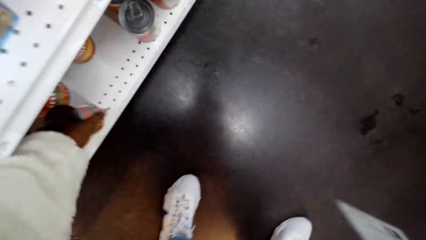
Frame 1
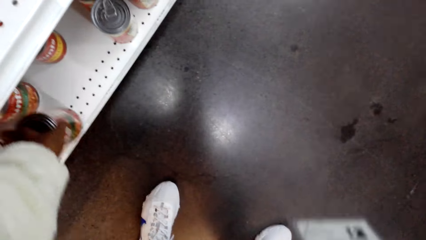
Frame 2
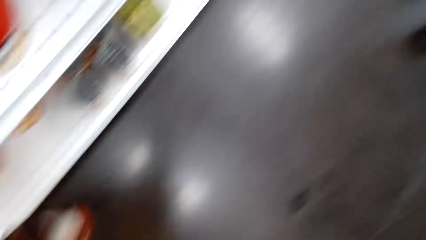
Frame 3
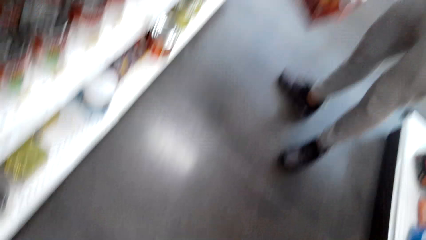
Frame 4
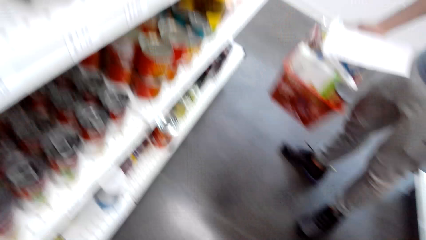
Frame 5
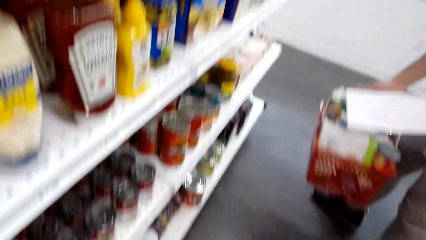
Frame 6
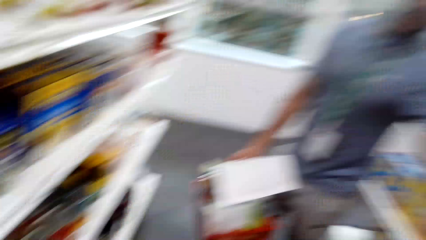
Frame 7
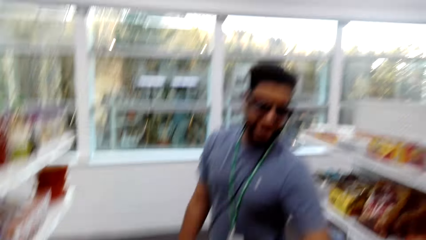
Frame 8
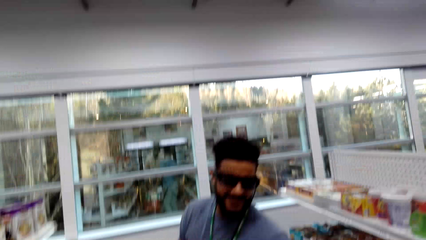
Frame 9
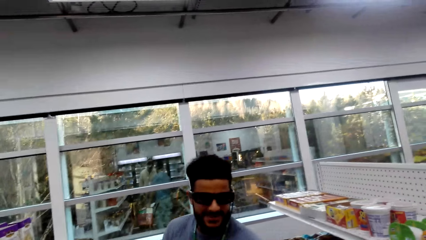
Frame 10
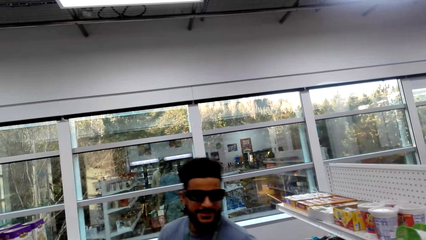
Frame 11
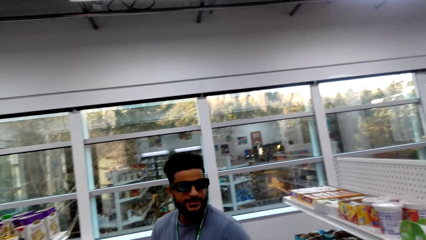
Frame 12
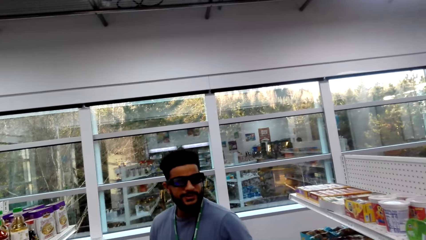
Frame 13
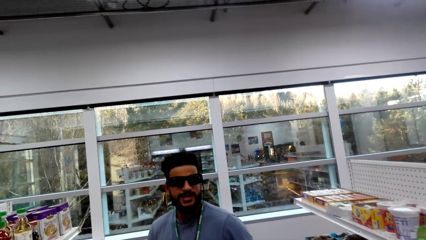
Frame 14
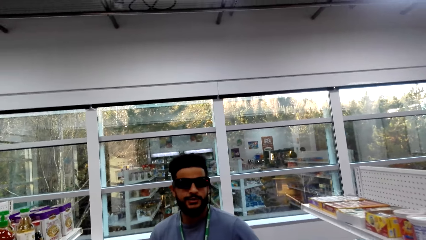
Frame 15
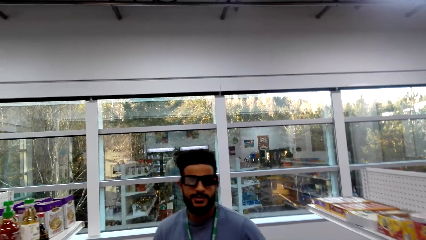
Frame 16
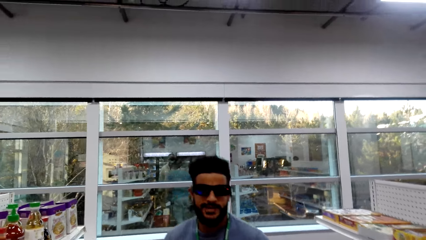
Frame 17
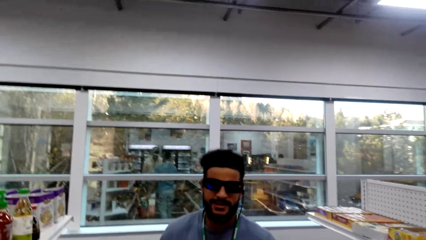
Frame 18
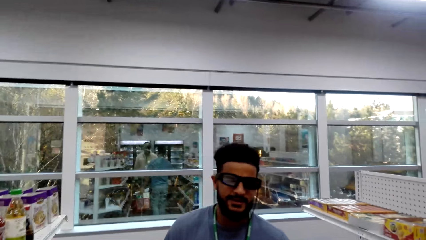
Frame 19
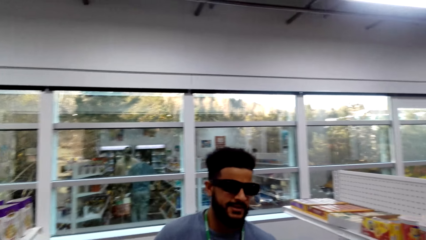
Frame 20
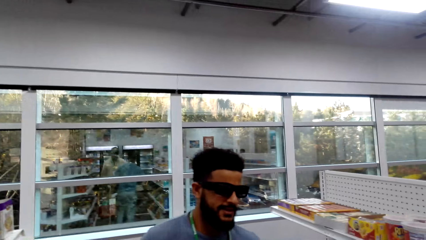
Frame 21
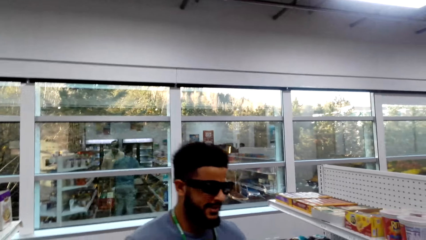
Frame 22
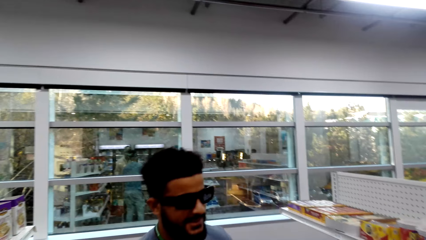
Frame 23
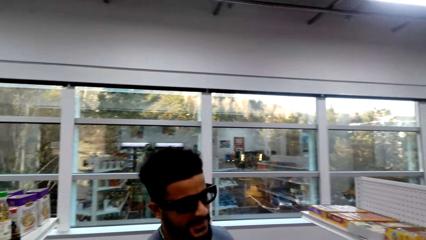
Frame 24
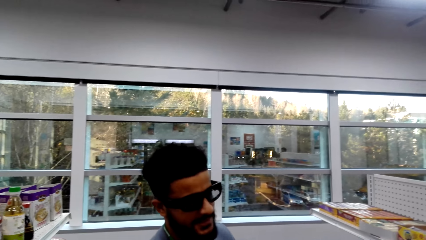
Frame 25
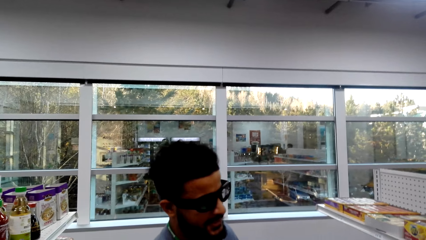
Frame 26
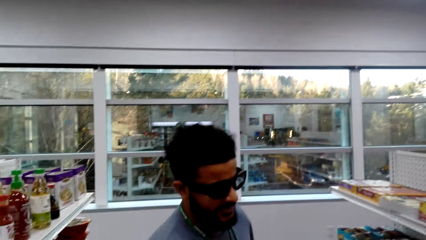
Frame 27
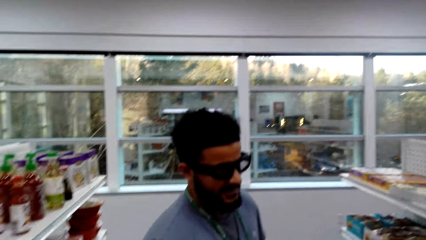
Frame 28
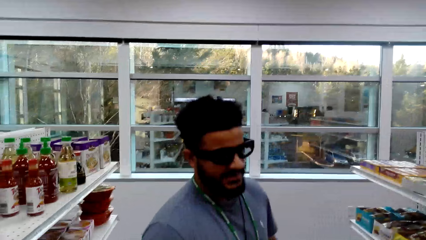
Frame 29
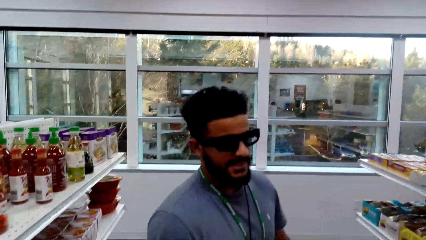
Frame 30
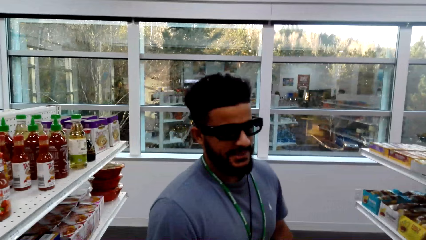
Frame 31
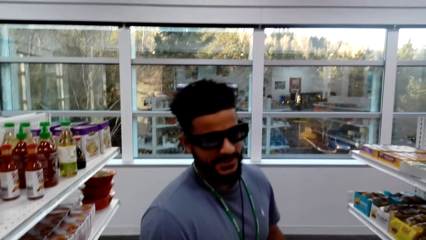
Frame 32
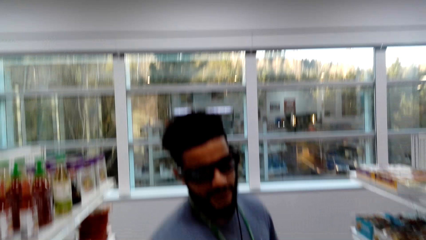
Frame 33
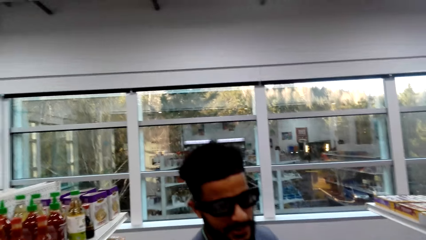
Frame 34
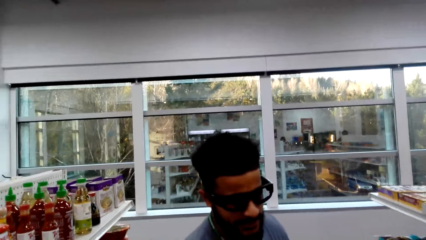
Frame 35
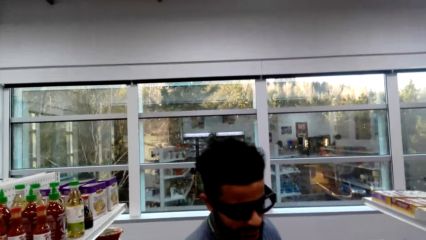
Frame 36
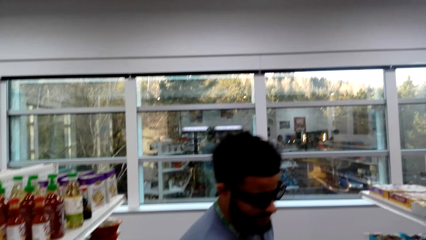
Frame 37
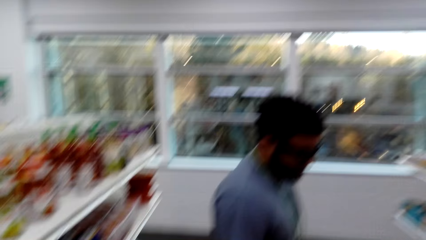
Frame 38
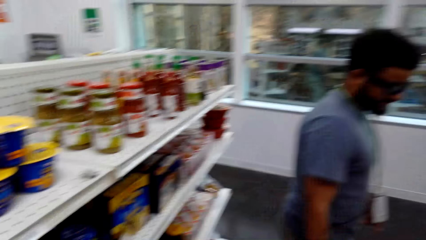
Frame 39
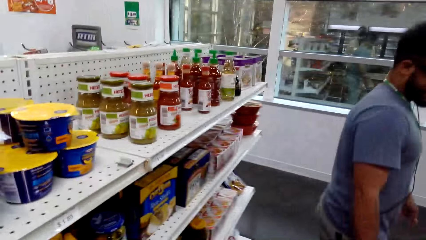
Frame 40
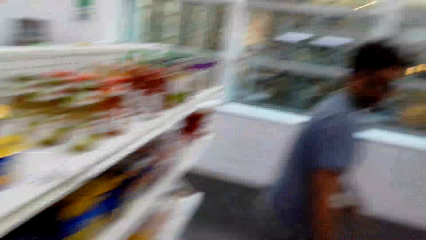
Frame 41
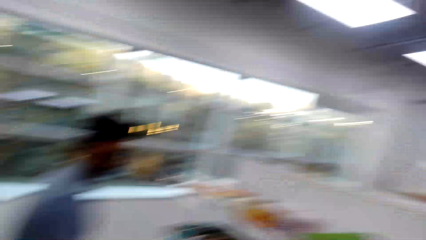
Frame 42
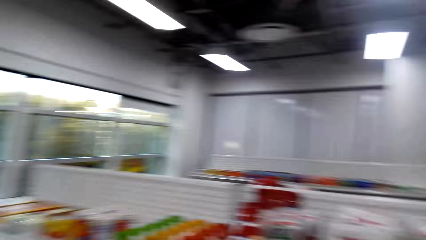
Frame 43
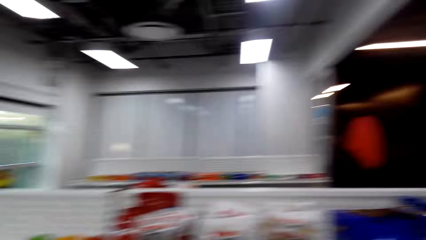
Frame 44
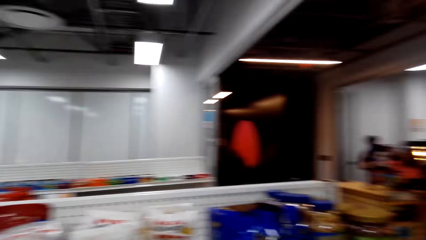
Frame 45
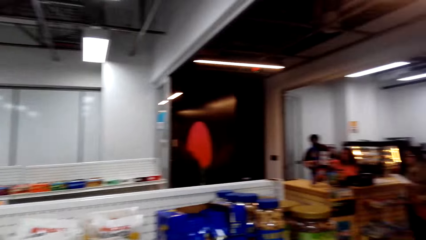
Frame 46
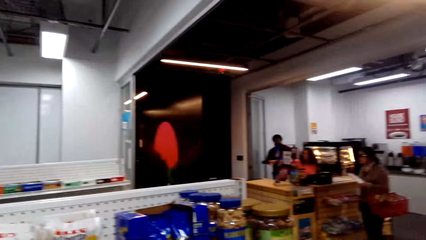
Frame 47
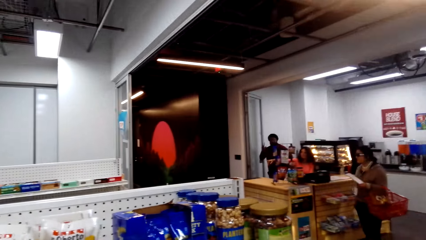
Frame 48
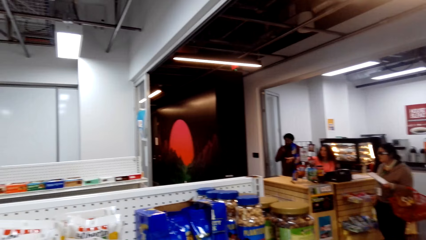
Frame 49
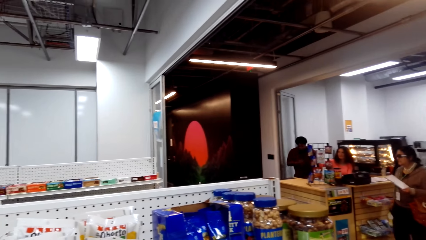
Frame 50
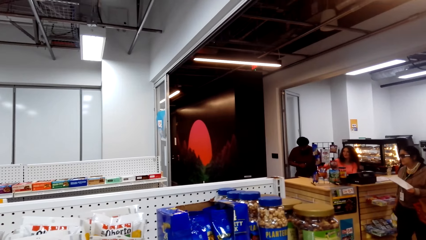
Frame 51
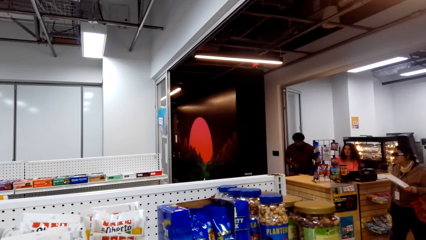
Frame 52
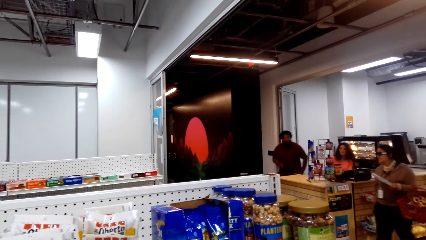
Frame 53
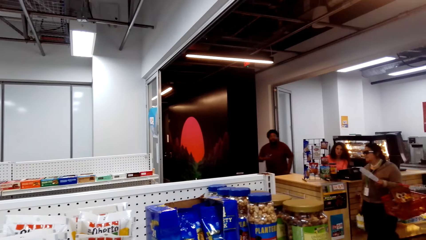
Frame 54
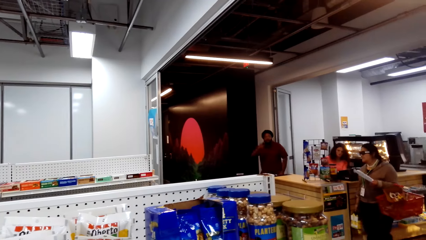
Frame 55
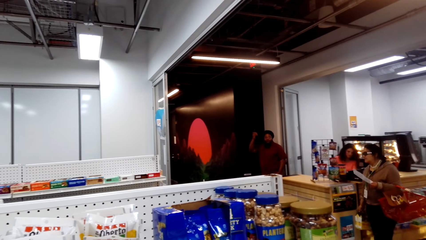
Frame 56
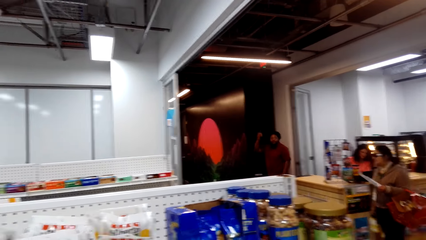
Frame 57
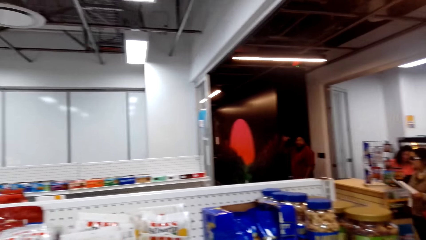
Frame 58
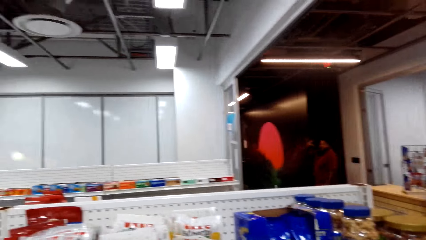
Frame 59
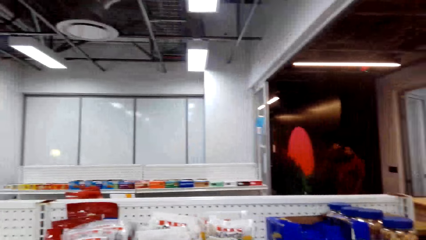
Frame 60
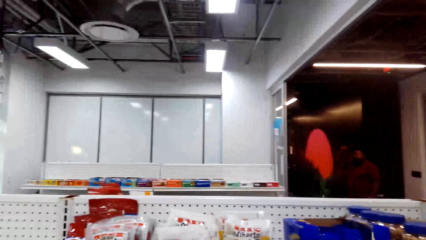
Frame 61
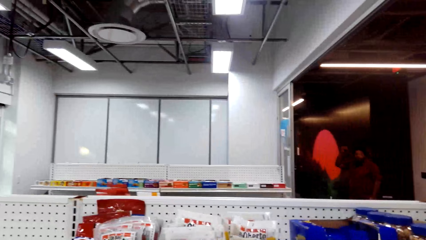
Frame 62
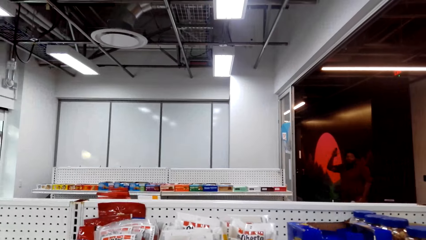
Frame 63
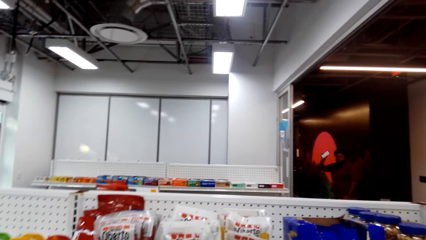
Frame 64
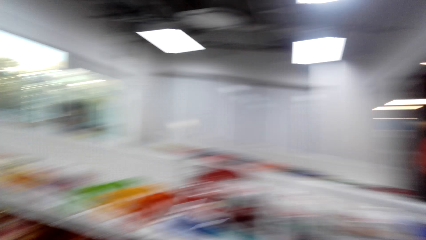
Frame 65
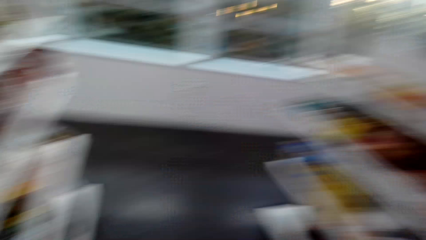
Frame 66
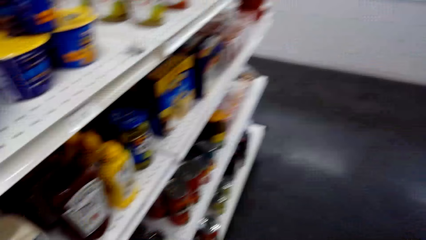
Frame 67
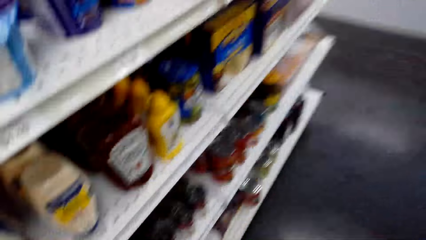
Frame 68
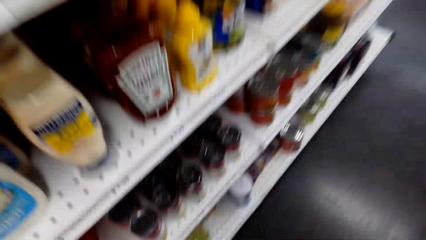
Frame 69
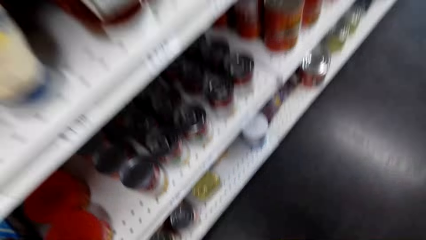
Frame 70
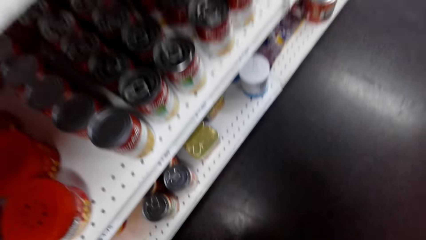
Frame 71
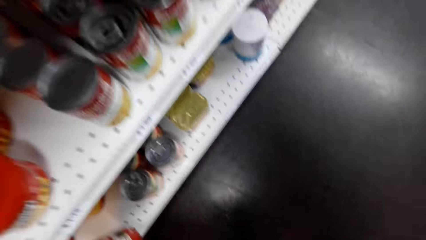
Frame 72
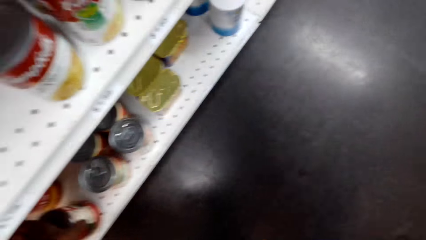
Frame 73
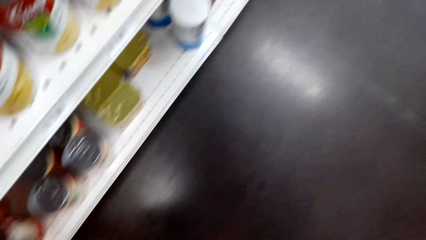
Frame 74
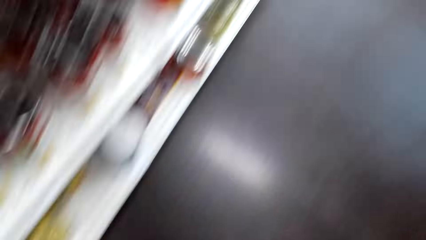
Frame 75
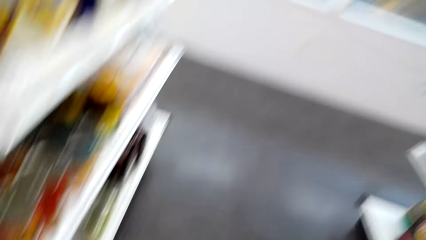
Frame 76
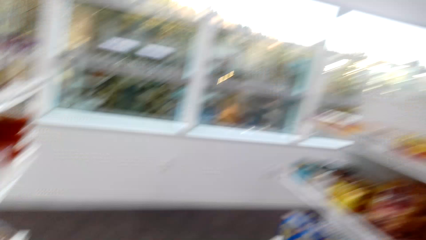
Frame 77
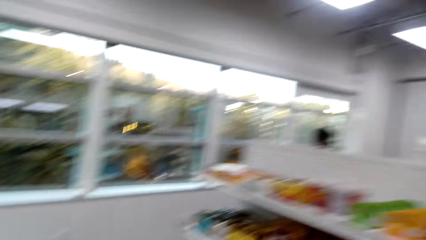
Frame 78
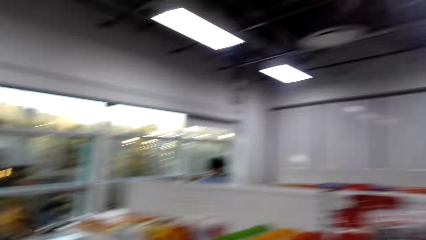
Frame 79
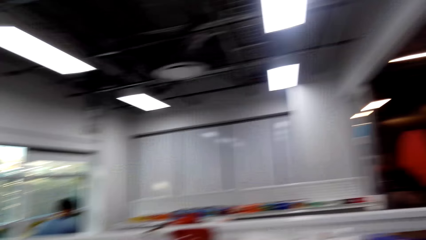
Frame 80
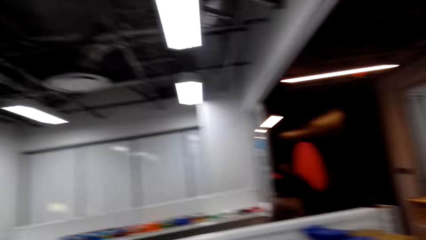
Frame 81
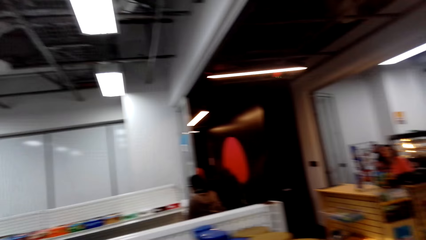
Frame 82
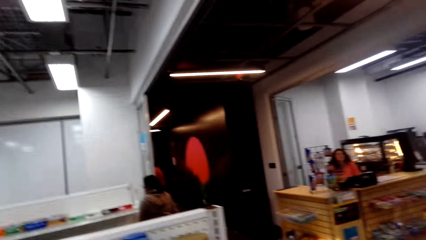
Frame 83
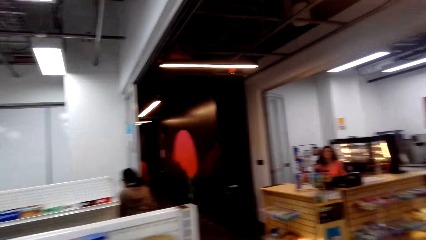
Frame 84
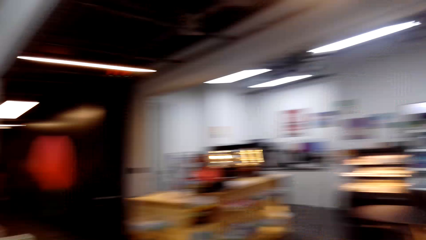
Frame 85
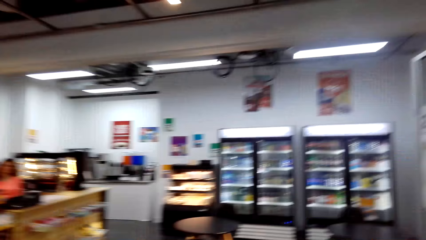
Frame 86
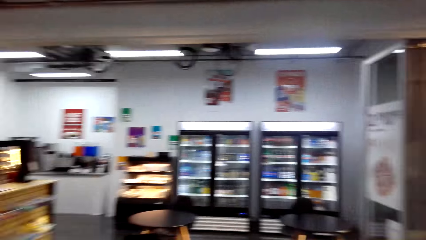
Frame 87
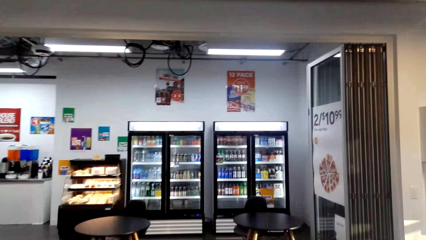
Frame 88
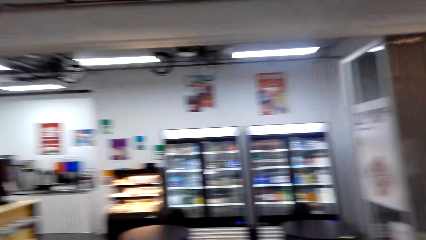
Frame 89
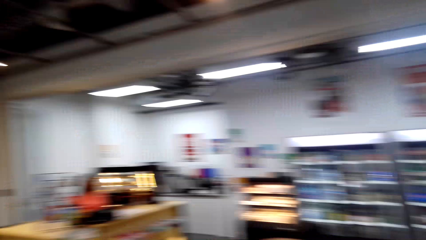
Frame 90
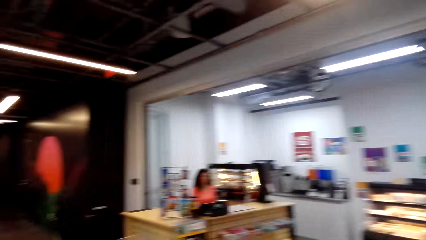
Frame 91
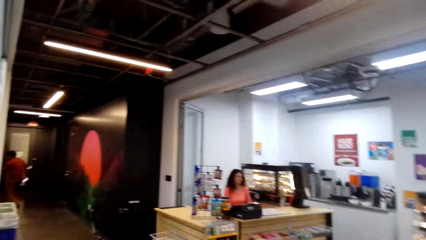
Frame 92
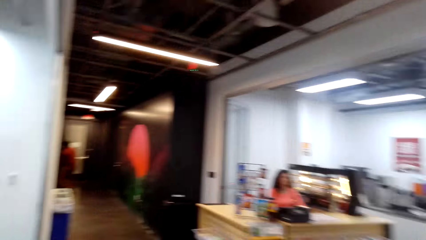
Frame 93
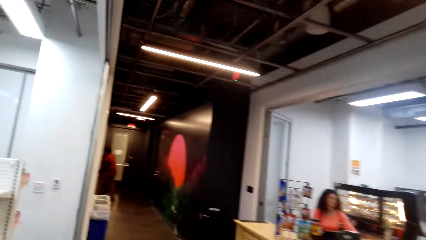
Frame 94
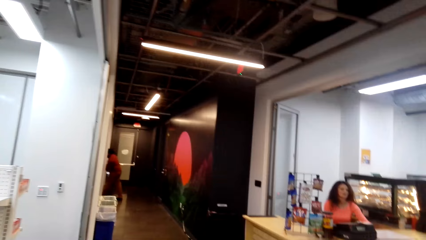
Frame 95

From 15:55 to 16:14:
The camera wearer picks up something. They talk with a man. The man talks with the camera wearer. The camera wearer looks to the side. A woman walks across. A cashier talks with the camera wearer. Another man lifts a hand and walks away. The camera wearer walks. They look around.
